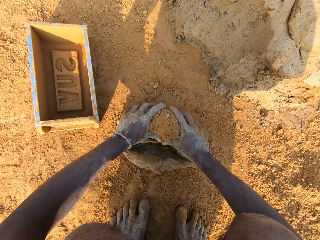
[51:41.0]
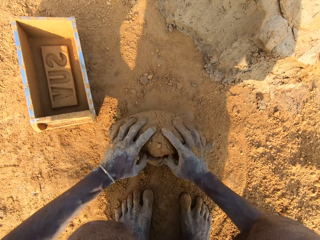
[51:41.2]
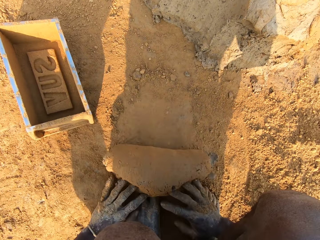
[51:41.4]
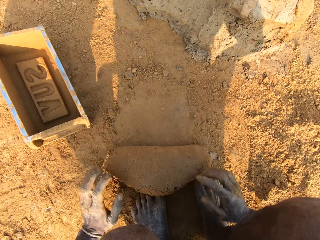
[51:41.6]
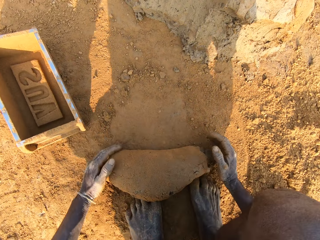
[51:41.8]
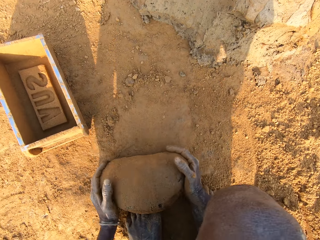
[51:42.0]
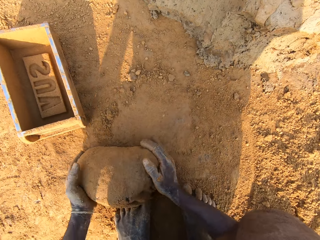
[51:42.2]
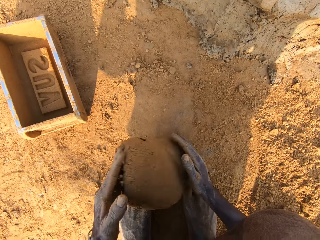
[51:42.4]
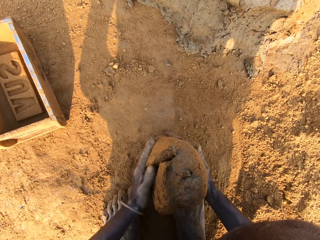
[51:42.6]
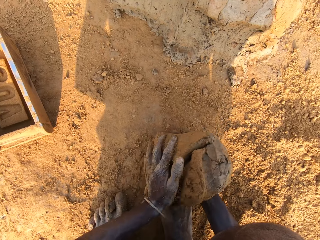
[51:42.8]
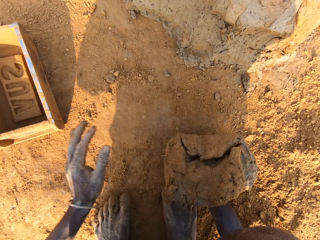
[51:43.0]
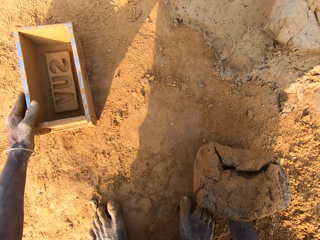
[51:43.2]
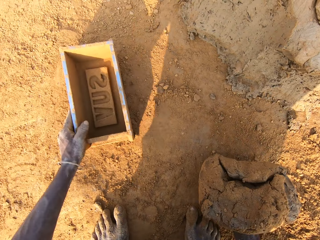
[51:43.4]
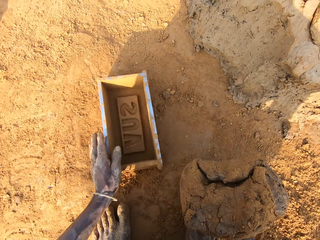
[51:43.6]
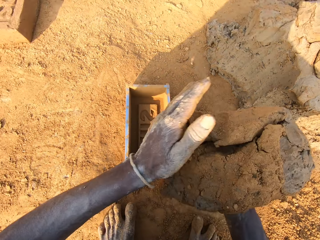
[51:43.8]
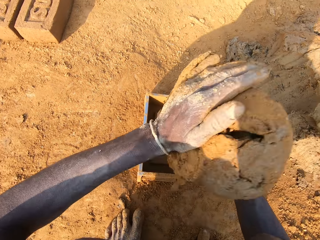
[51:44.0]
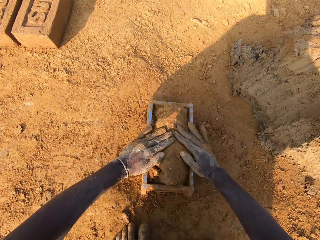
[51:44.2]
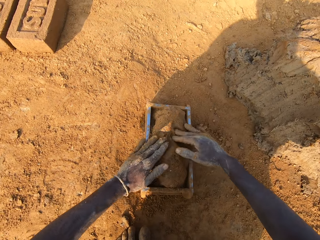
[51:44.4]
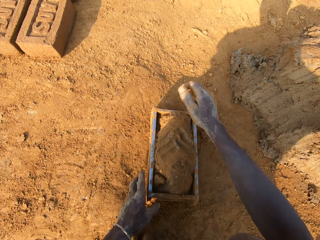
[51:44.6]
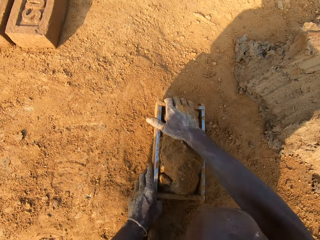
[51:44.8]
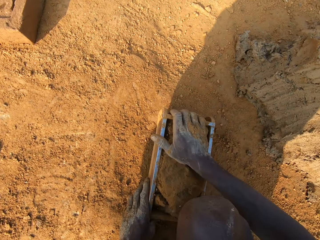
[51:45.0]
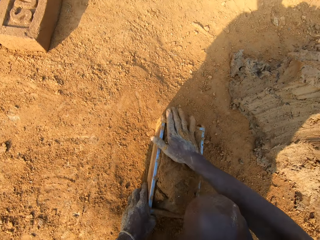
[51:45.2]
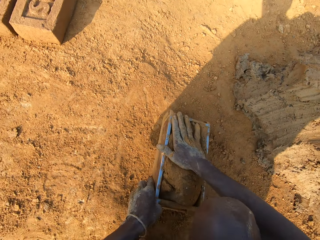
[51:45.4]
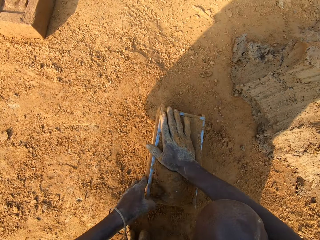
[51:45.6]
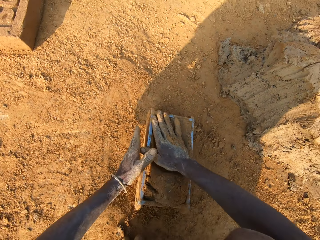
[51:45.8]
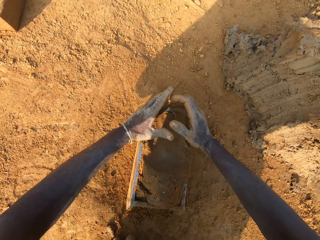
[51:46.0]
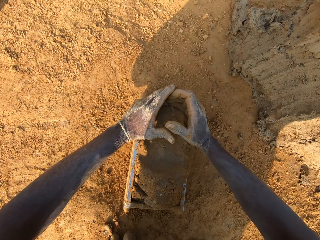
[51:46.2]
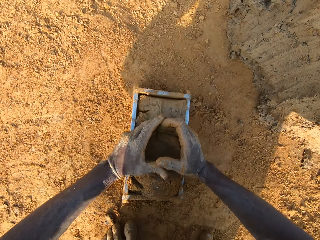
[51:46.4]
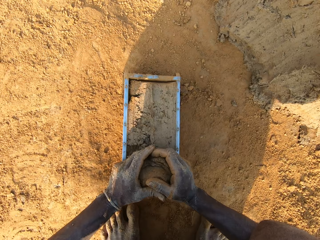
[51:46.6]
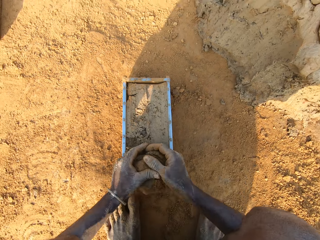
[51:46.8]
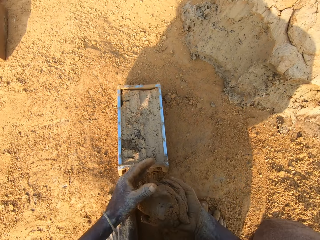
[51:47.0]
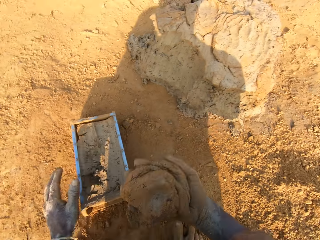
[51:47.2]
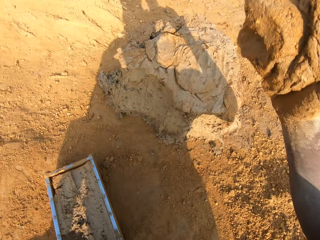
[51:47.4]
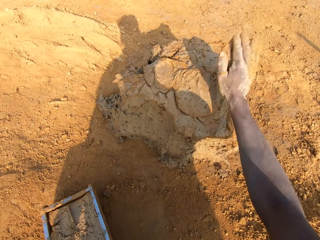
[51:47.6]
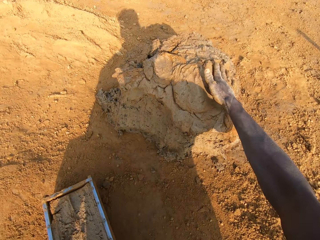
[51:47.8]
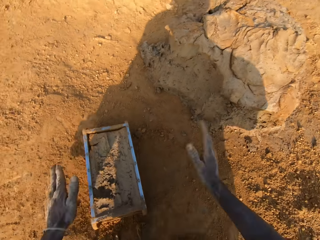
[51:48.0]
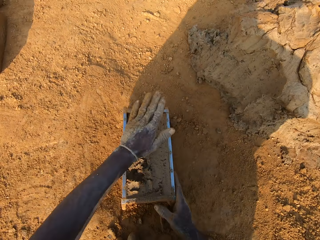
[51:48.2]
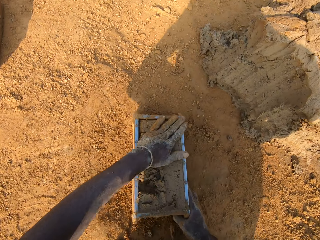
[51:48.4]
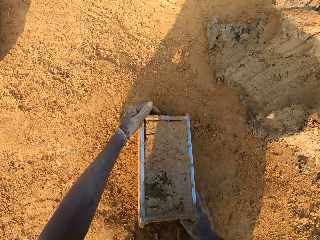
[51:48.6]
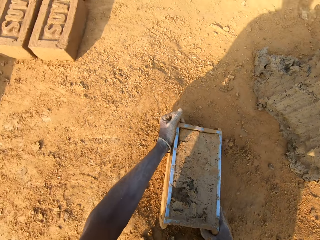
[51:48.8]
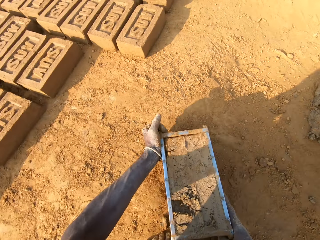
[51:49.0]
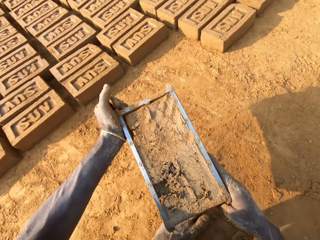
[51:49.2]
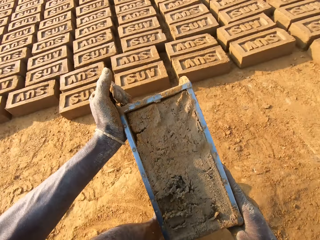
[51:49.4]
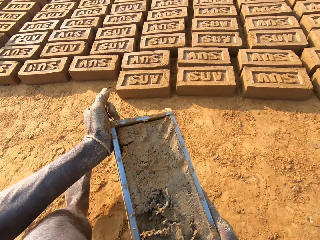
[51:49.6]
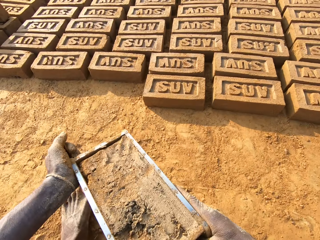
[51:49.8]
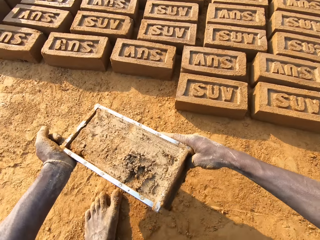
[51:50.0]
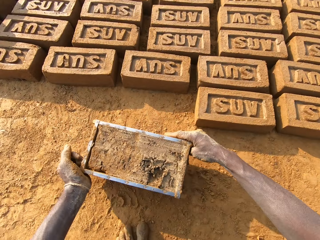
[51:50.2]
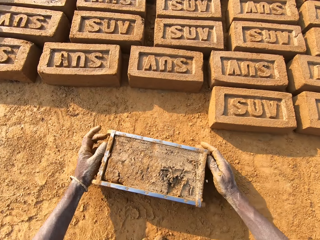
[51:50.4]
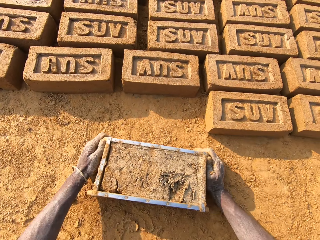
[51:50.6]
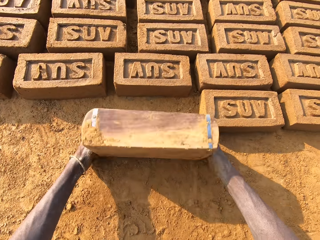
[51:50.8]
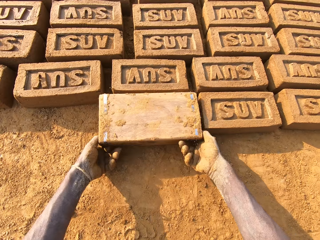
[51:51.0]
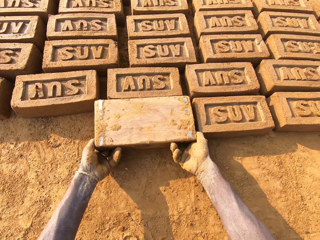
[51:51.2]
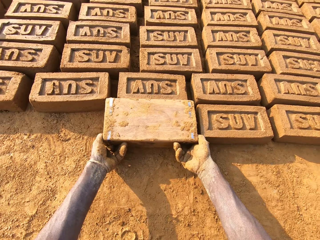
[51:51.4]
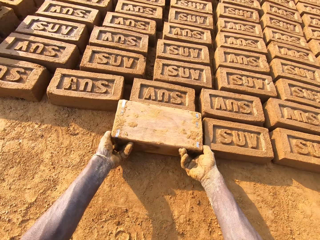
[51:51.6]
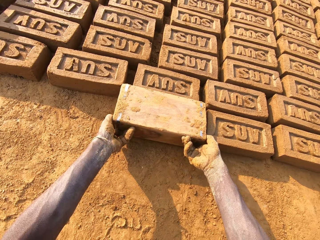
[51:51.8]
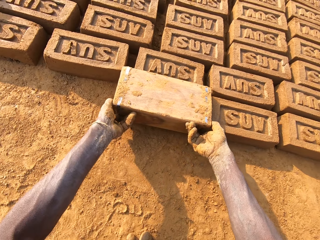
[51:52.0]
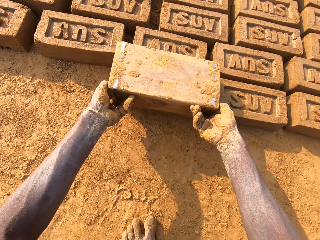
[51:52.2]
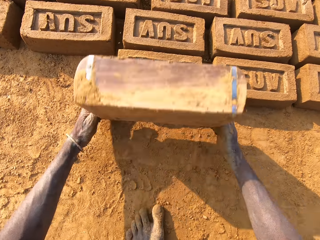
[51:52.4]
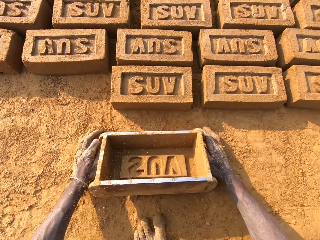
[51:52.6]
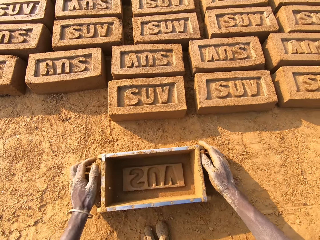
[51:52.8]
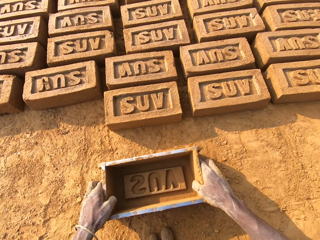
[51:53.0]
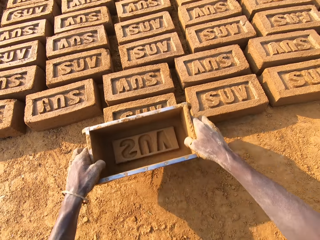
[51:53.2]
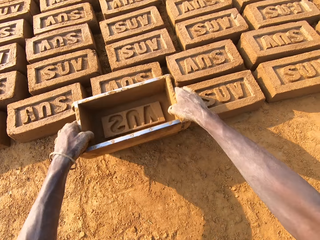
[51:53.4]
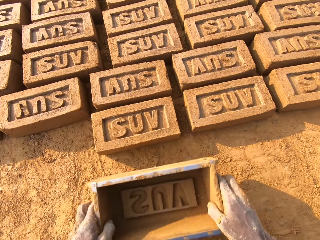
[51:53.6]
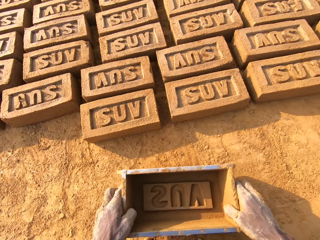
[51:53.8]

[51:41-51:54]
The camera wearer moves the brick mold closer with his left hand. He loads the mortar or mud into the brick mold. He levels the mud. He scrapes mortar from the brick mold with his hands. He sticks extra mud on the mud. He drops the portion of mortar in his hands on the heap of mortar. He moves the brick mold closer to the bricks aligned on the ground. He taps the mud. He puts down the brick mold. He lays the brick. He flips the brick mold upside down. He removes the brick mold from the brick. He puts down the brick mold. He taps the brick with the brick mold in his hands.

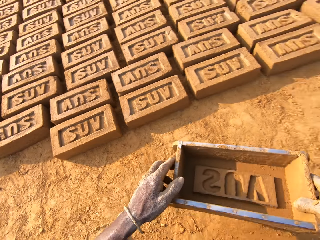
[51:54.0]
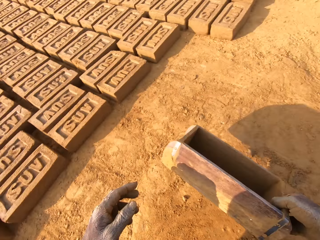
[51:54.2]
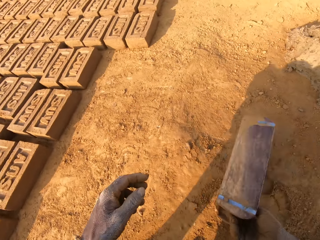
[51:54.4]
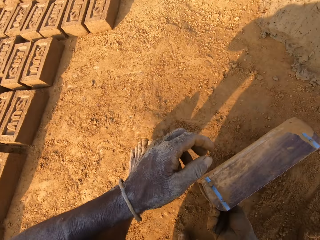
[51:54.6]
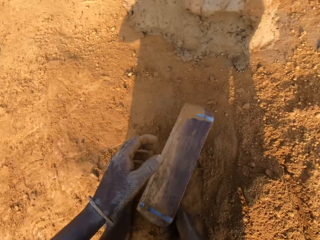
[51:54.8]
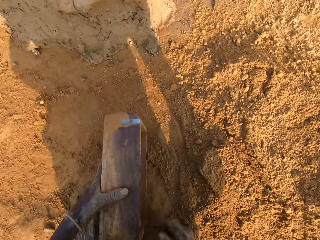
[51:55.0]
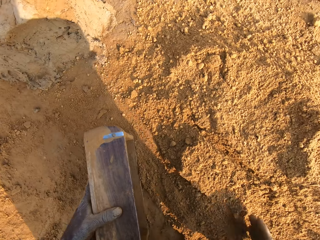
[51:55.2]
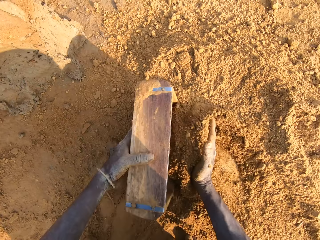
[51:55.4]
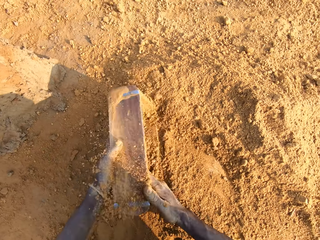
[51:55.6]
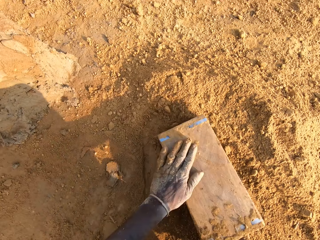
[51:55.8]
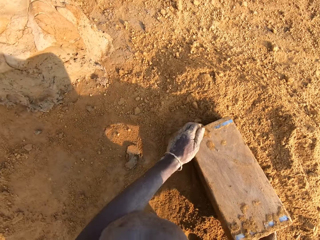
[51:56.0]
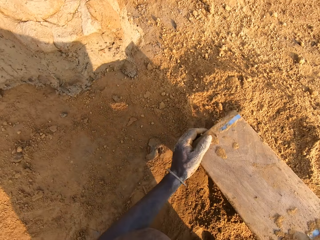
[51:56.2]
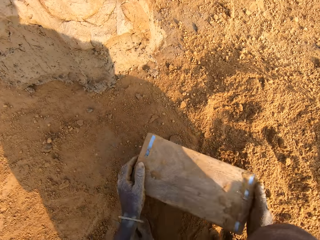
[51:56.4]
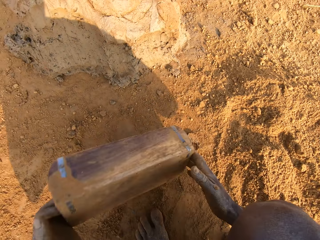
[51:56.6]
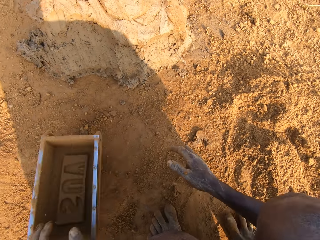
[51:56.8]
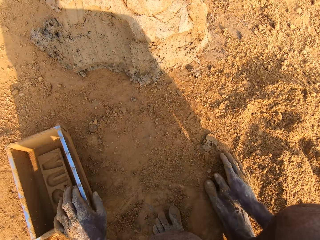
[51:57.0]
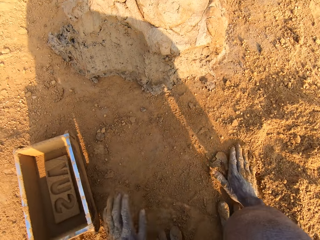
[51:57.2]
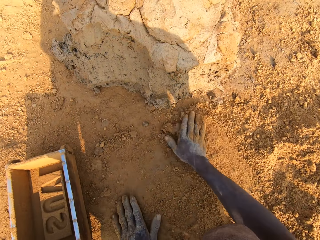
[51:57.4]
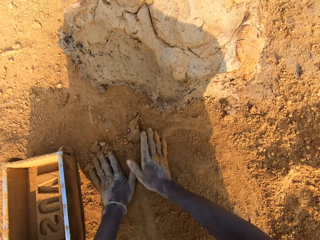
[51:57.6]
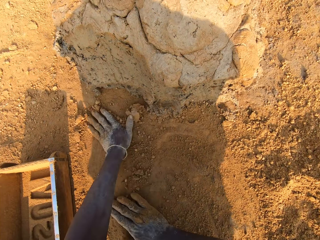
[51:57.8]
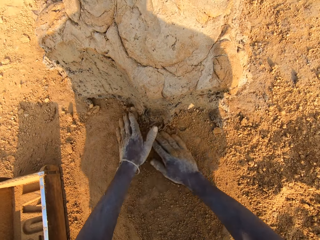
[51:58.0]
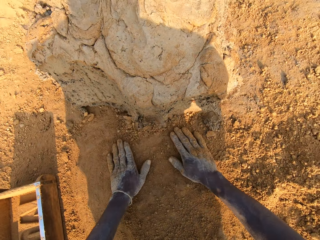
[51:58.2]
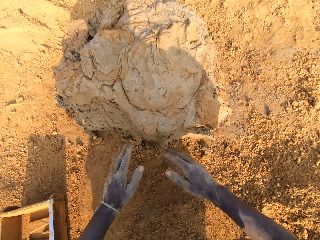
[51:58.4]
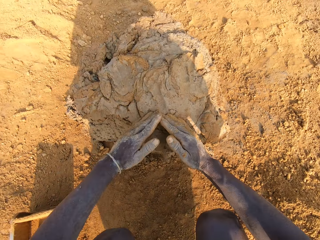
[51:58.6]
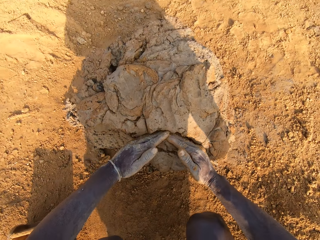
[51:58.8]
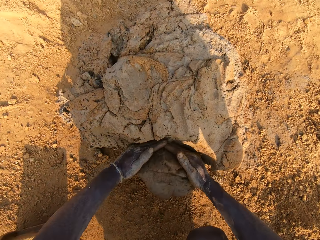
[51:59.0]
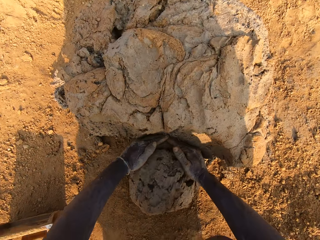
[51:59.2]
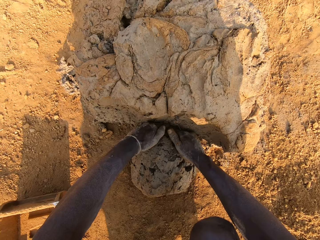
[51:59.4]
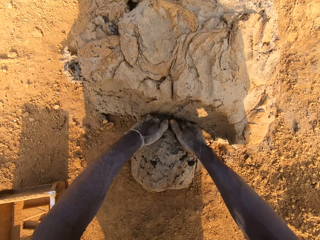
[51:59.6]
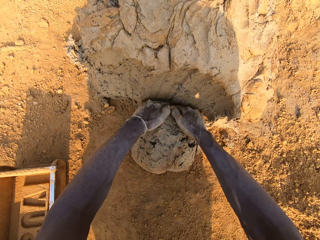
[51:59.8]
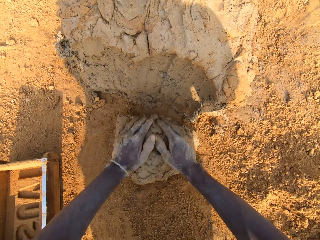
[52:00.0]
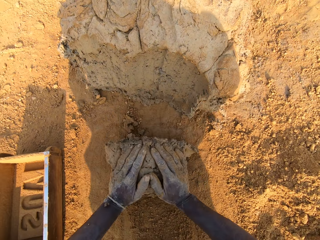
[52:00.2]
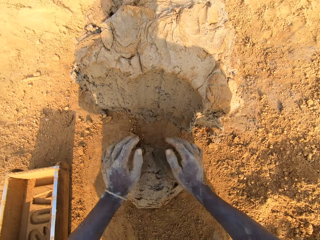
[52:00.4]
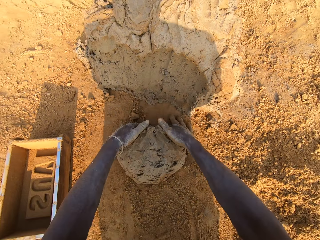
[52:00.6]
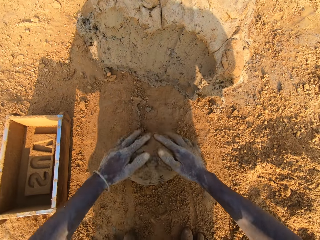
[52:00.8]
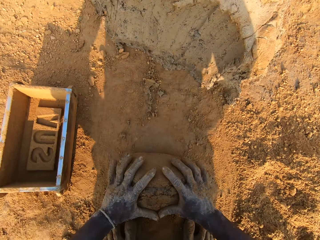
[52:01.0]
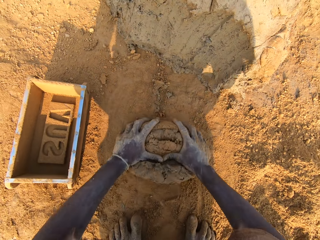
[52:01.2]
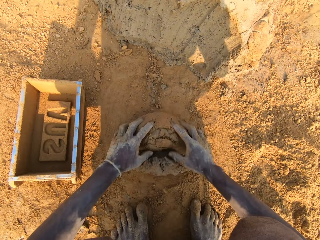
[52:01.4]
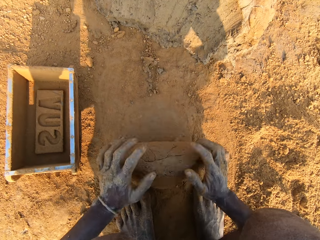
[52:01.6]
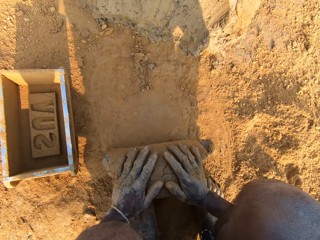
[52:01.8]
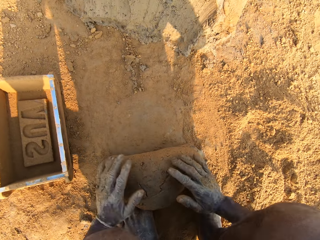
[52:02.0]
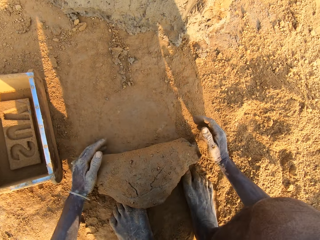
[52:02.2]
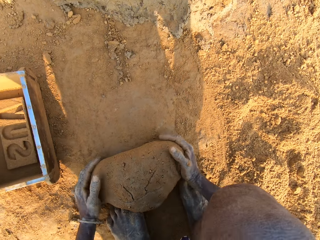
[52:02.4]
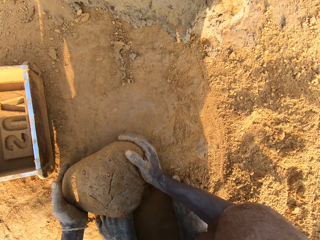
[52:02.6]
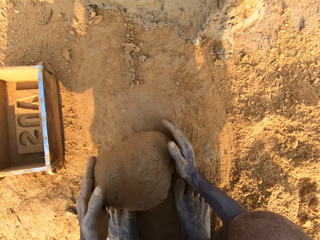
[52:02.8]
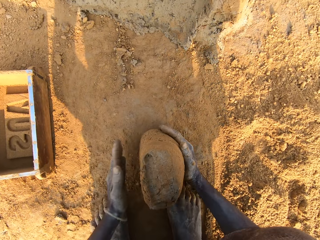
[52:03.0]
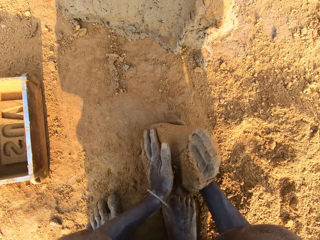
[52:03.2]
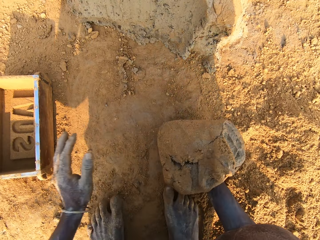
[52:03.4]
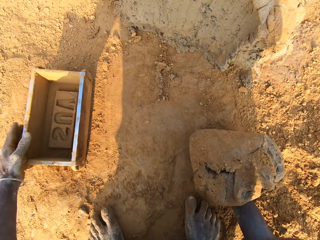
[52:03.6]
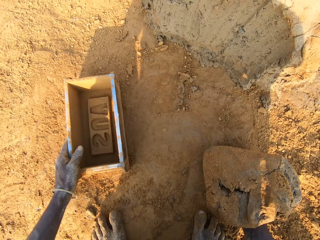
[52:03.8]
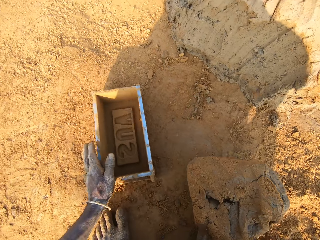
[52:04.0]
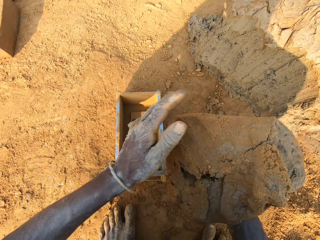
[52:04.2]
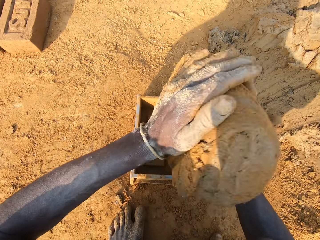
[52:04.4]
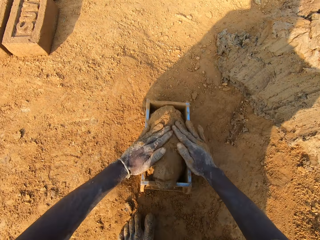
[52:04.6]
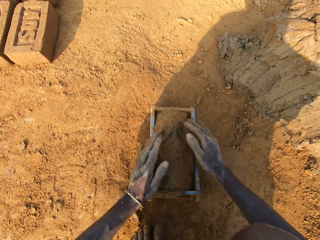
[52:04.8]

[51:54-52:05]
The camera wearer moves to the sandy area. He packs sand or soil into the brick mold. He pours the sand in the brick mold on the ground. He puts the brick mold on the ground. He slides his hands on the ground. He spreads the soil. He cuts out a portion of mortar or mud from the heap of mortar with hands. He molds the mortar on the ground. He takes the mud. He adjusts the brick mold closer with his left hand. He loads the mortar into the brick mold.
